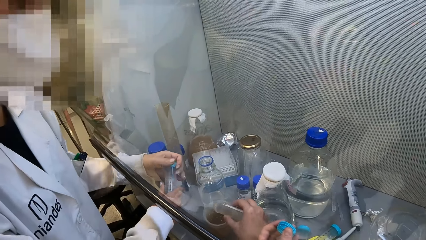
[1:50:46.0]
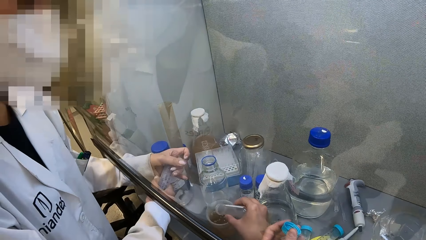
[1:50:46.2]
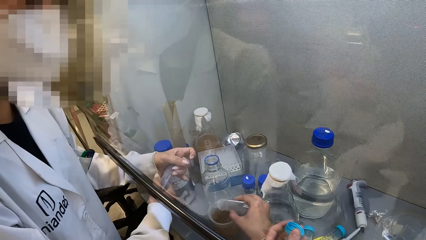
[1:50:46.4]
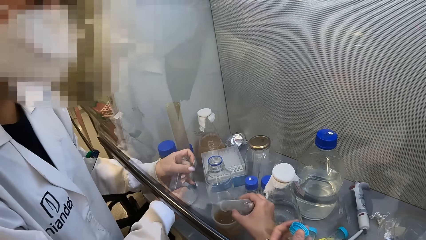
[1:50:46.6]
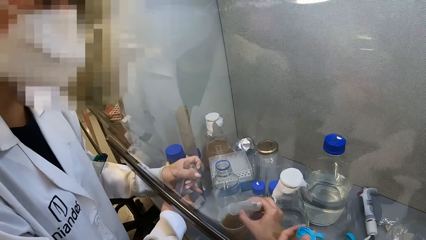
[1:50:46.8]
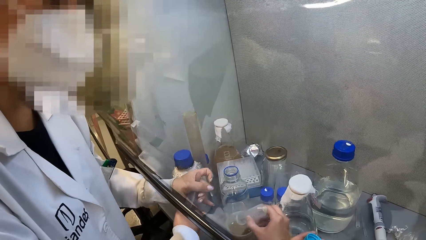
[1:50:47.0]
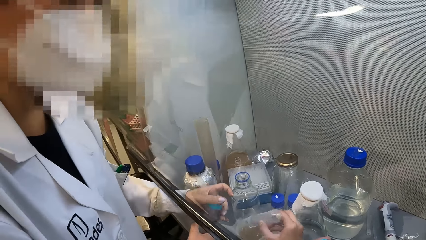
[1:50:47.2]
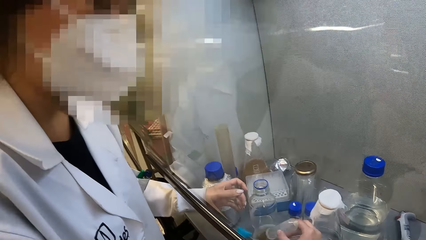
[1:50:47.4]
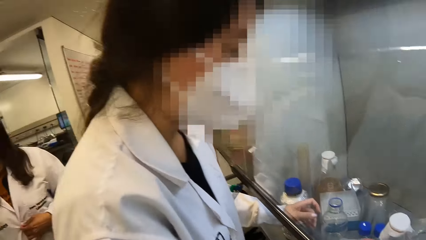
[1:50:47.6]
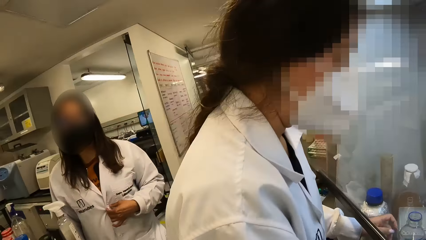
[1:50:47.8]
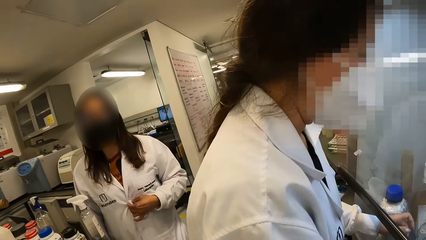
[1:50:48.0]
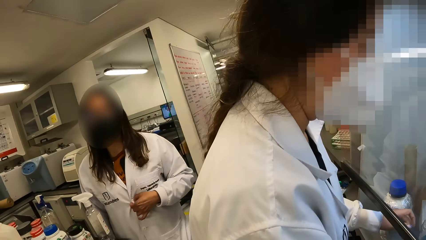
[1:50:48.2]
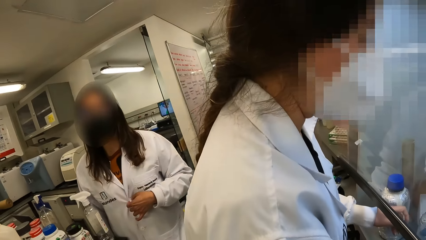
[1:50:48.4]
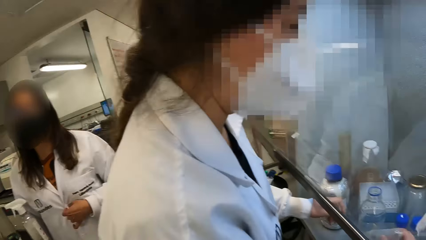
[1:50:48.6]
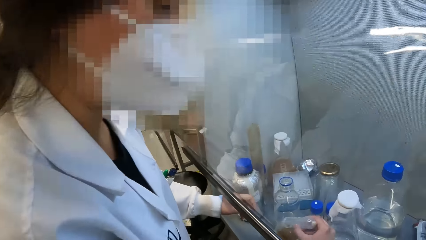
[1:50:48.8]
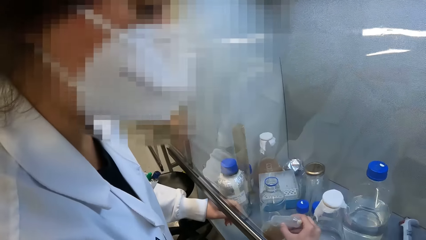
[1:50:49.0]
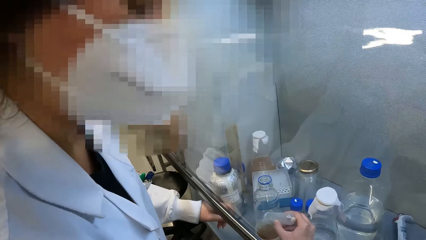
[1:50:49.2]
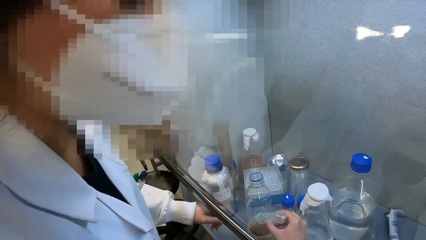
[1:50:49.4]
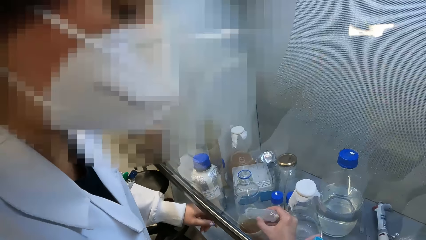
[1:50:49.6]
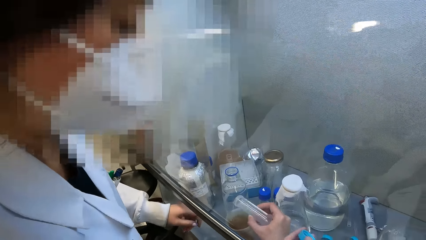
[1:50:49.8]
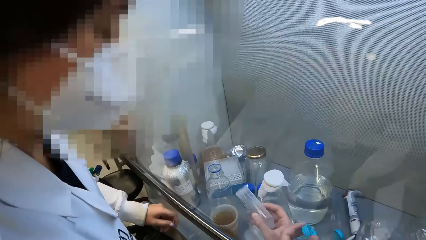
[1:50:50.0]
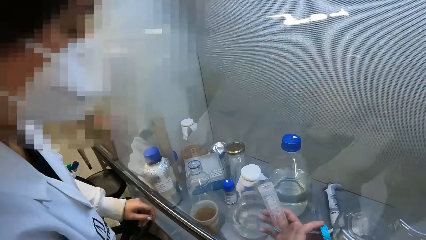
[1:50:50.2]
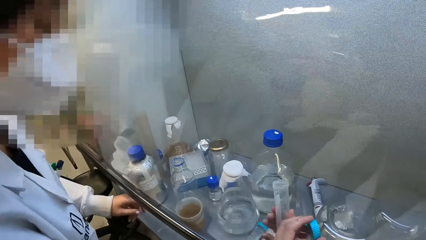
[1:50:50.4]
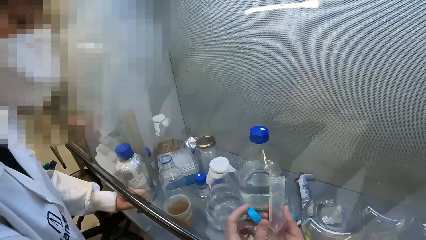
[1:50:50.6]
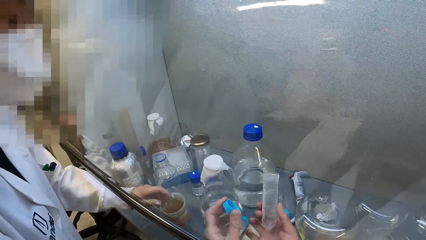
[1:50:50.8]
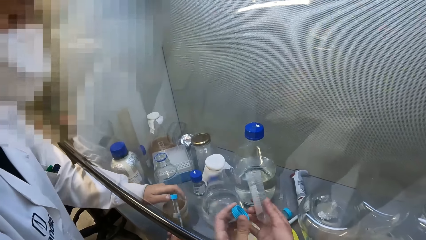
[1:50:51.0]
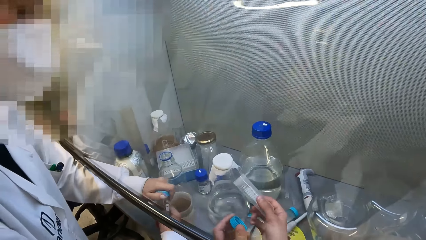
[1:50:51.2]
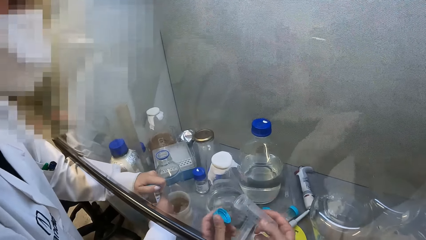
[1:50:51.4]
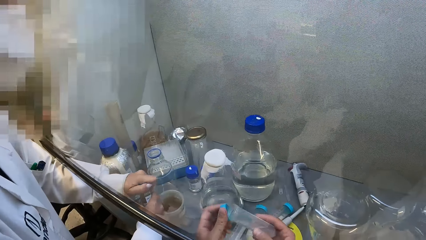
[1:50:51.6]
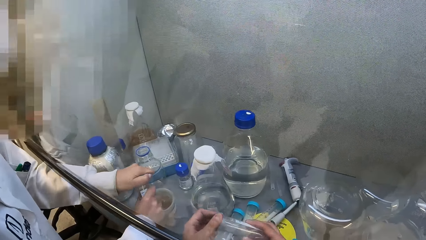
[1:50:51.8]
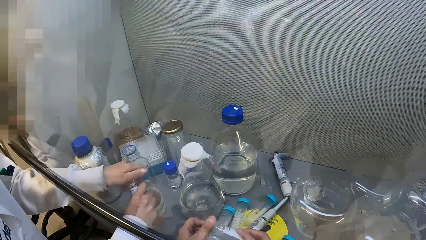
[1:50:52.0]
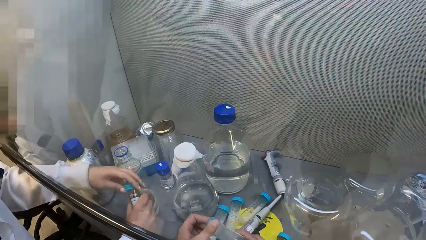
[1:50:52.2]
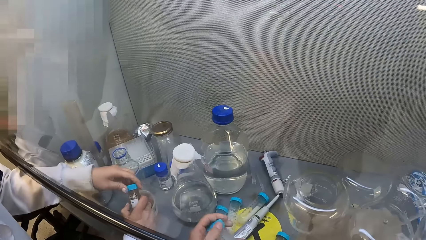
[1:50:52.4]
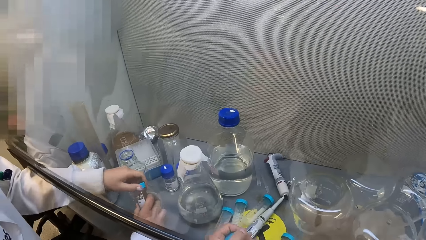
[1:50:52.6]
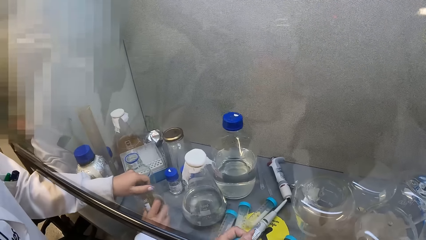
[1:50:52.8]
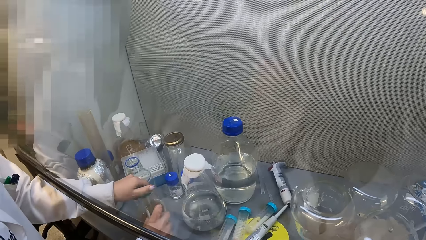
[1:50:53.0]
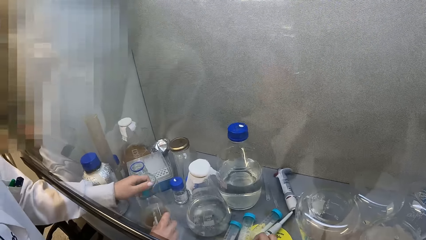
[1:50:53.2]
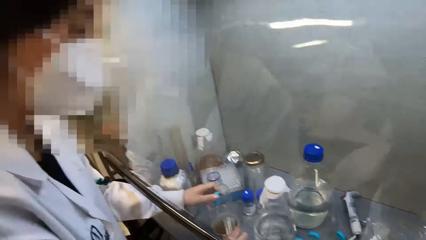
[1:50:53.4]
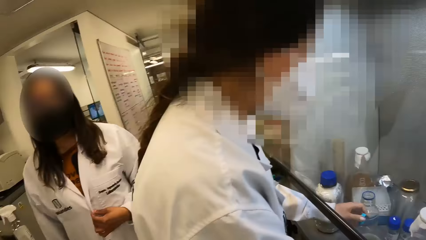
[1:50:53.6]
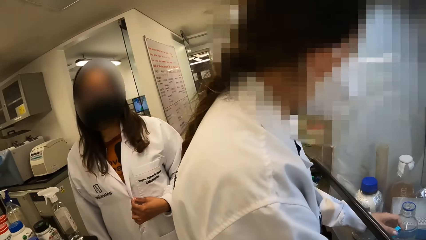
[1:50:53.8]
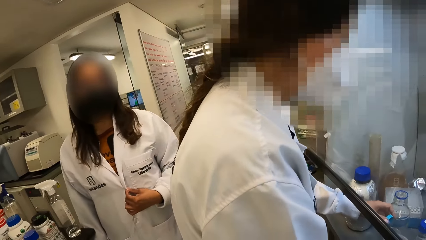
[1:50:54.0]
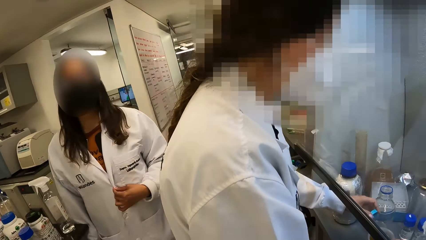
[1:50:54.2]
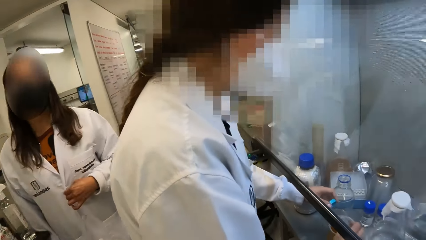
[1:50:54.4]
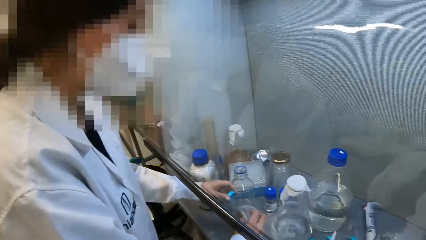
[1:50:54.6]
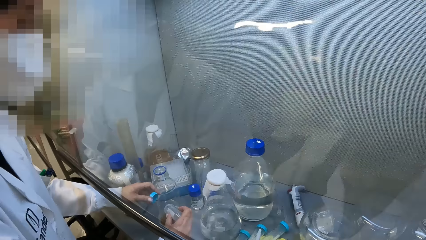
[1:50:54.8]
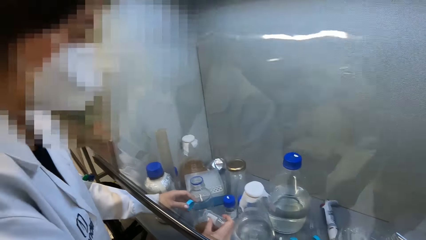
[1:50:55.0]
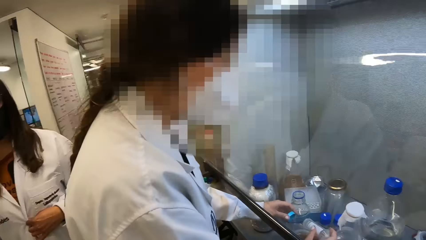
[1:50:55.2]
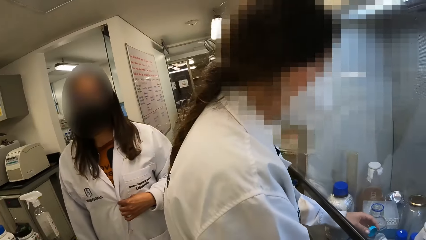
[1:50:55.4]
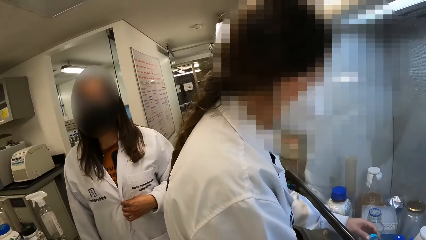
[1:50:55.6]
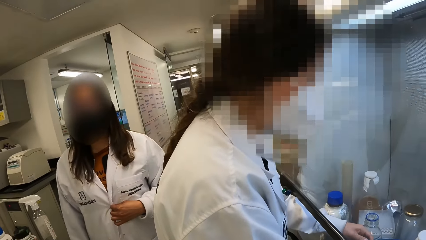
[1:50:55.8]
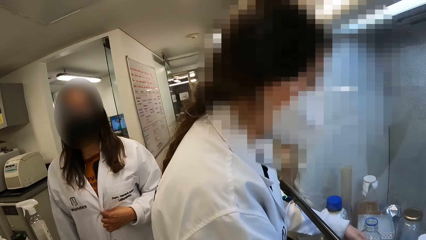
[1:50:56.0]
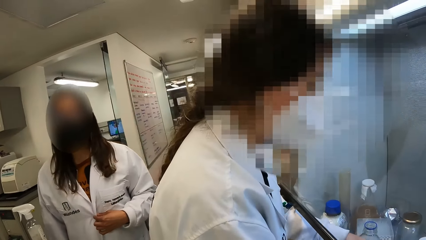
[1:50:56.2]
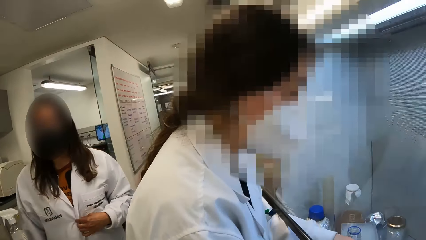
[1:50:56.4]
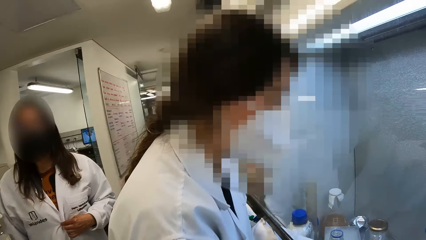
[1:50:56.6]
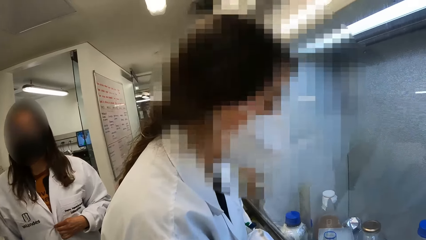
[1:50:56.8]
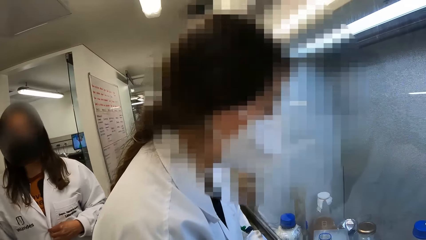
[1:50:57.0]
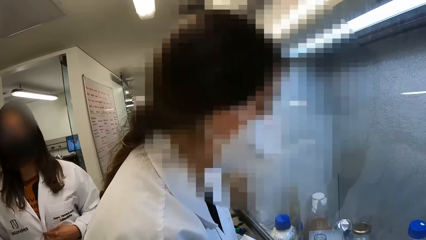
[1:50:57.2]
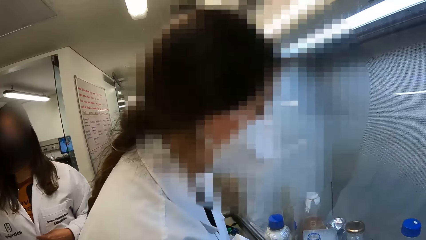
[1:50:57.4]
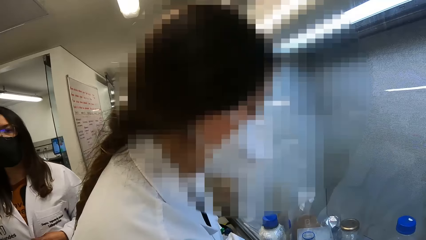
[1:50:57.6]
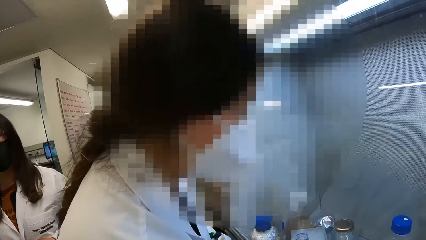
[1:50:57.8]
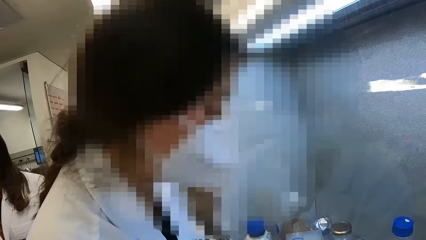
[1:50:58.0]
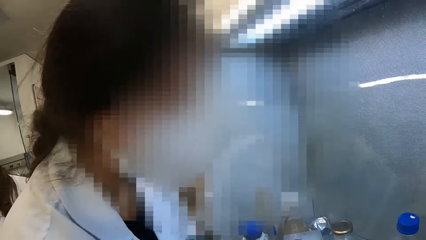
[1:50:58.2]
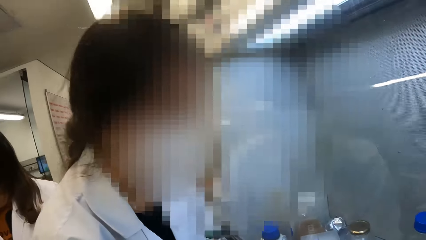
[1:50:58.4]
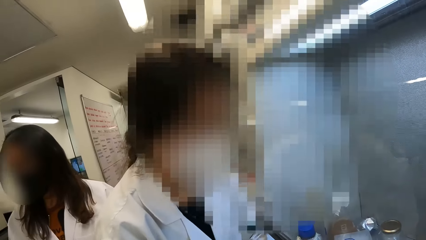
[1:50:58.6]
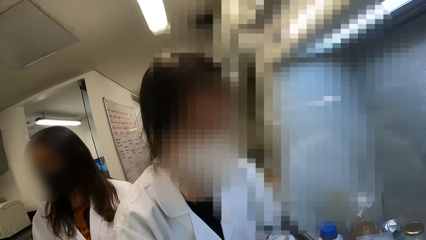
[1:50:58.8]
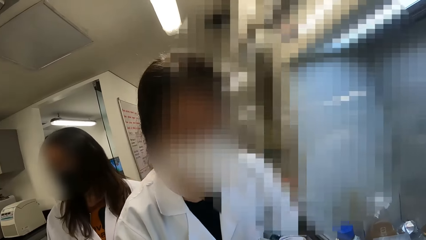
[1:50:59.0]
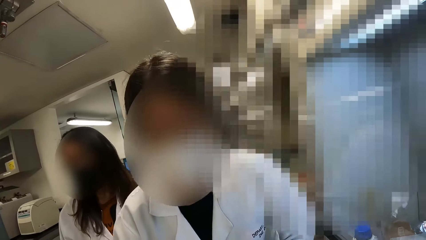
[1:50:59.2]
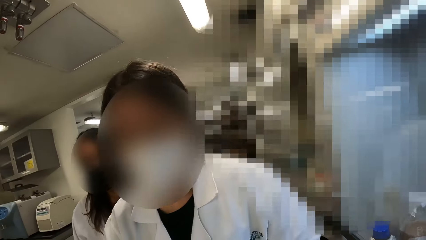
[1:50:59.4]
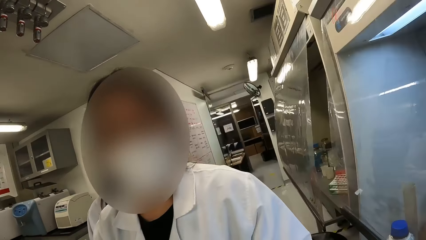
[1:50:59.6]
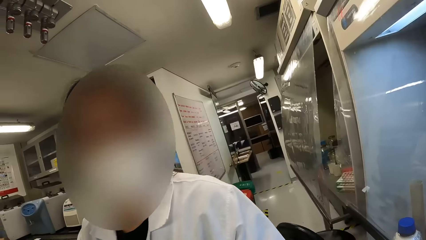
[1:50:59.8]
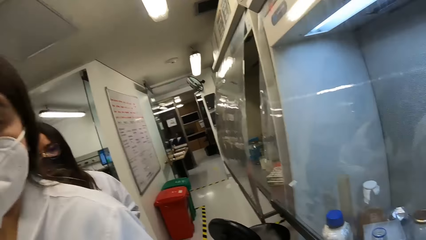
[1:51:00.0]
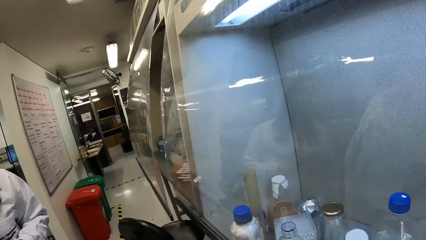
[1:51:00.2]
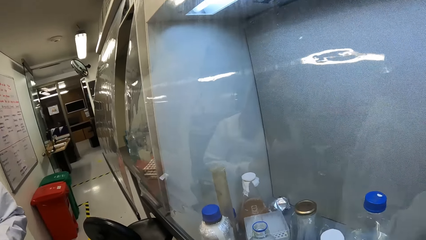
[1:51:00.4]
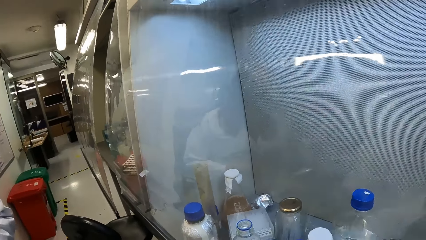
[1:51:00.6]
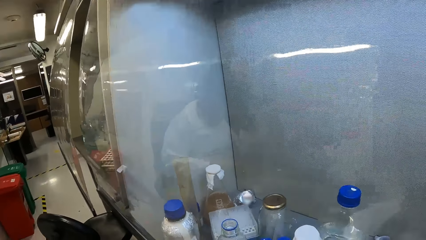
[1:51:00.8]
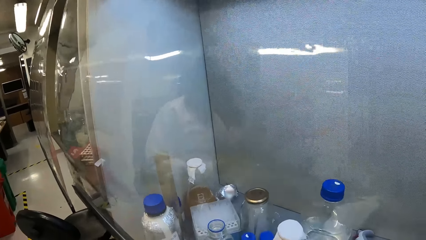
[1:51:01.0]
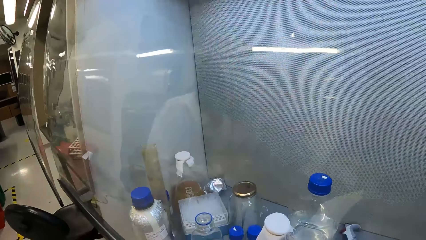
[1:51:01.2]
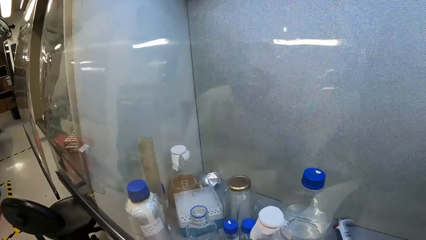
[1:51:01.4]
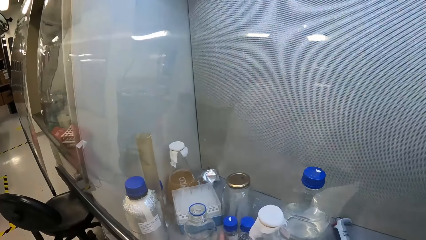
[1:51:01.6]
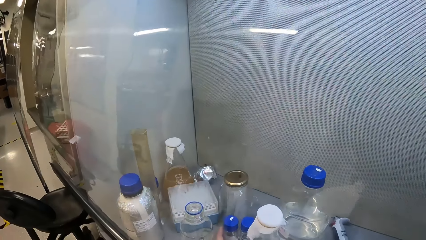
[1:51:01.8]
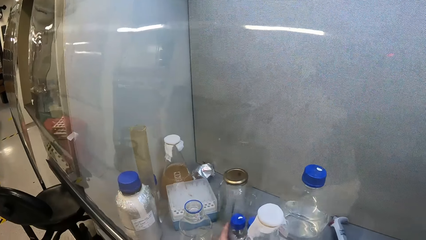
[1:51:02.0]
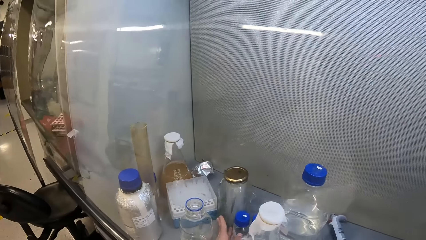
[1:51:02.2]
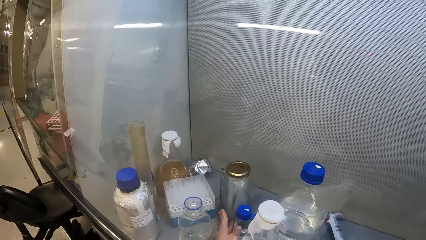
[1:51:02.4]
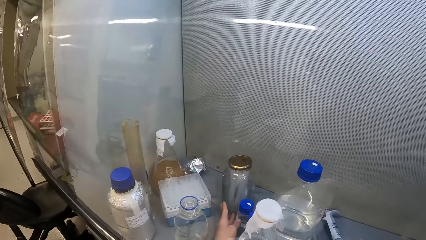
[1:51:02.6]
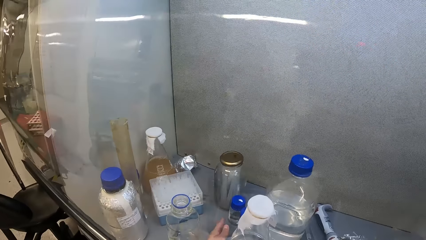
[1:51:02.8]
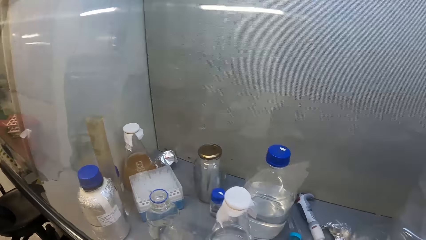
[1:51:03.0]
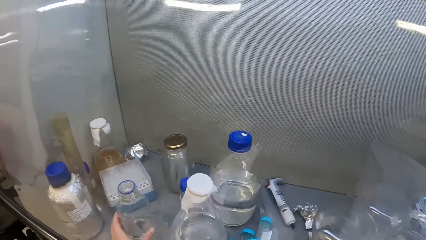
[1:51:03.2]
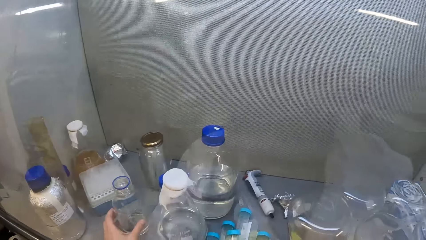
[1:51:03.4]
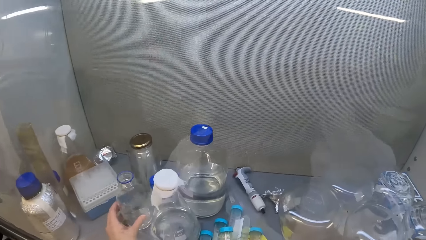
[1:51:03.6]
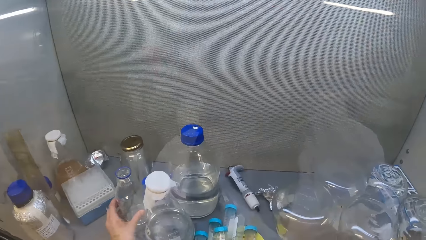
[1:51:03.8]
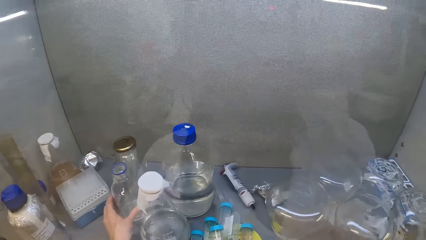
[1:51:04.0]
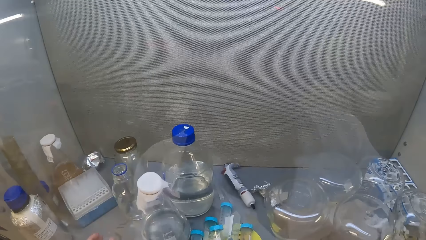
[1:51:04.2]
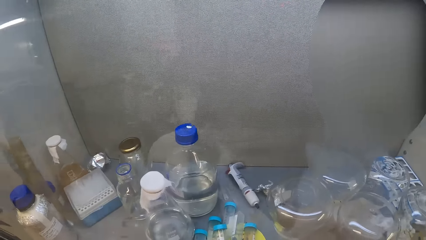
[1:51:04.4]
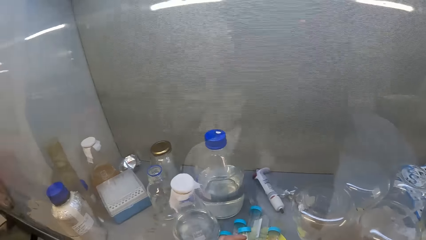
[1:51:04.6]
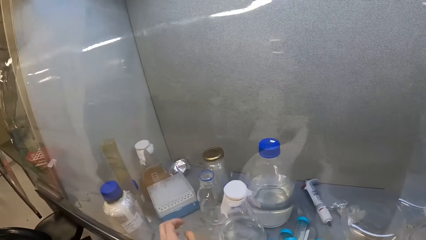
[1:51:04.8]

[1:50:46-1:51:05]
A lady closes the test tube with the lid. The camera wearer looks around the laboratory. The lady opens the test tube lid. The camera wearer closes the test tube with the lid. The lady puts the liquid in the beaker. The camera wearer looks around the laboratory. She moves the bottles in the cabinet counter with her hand.
